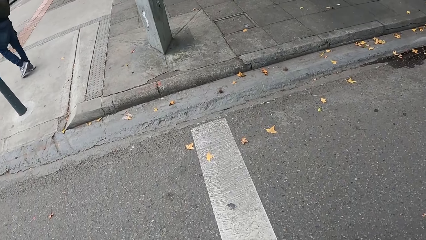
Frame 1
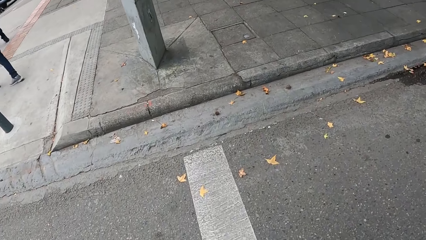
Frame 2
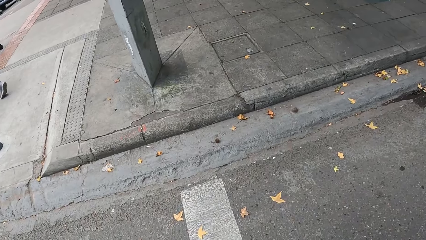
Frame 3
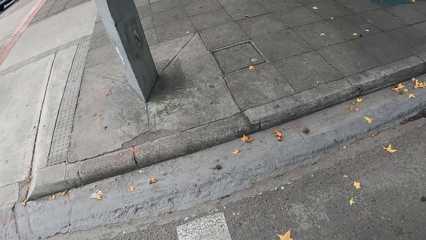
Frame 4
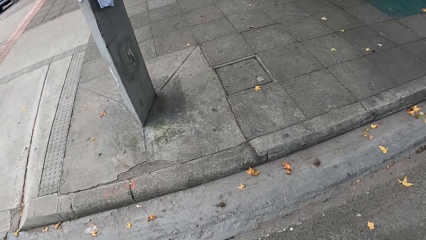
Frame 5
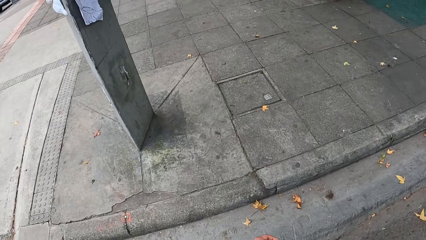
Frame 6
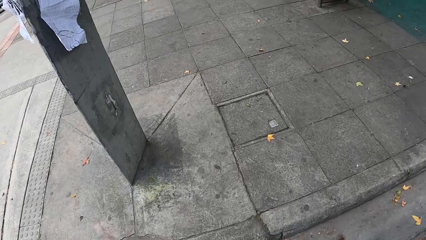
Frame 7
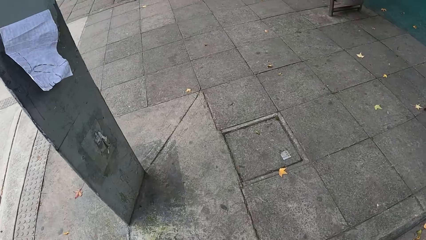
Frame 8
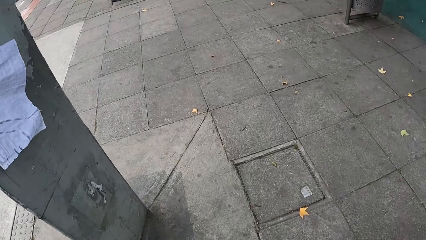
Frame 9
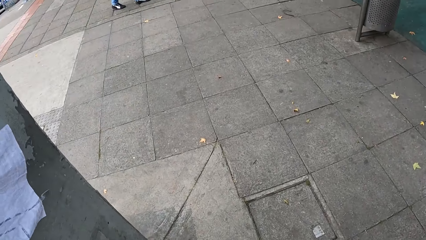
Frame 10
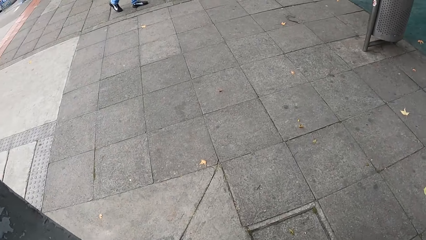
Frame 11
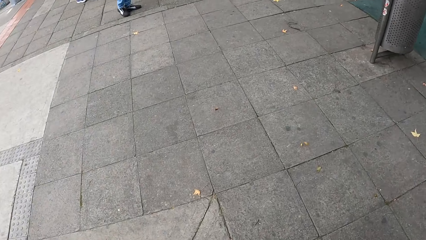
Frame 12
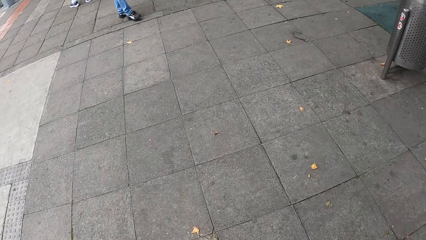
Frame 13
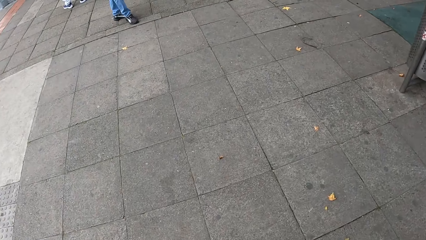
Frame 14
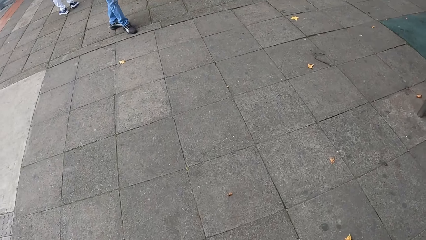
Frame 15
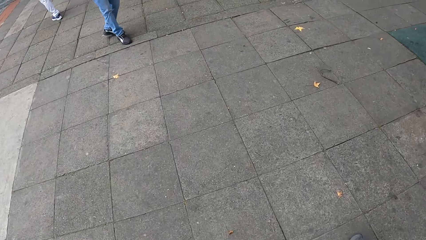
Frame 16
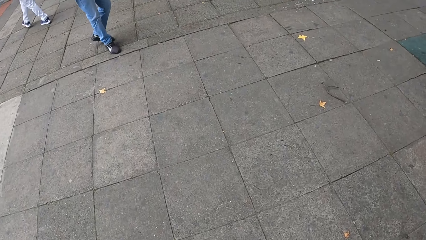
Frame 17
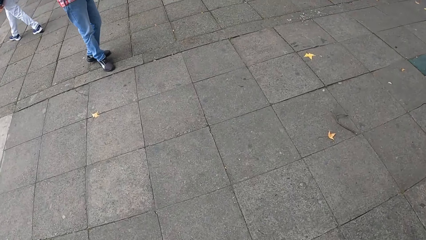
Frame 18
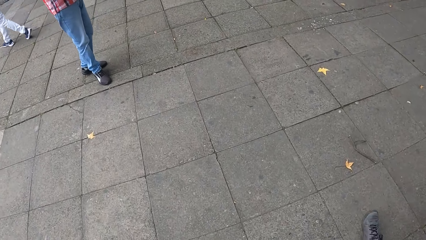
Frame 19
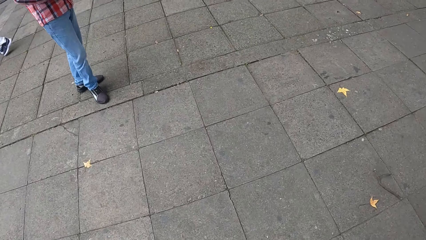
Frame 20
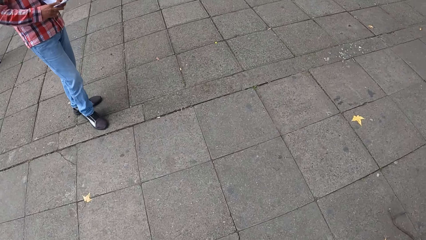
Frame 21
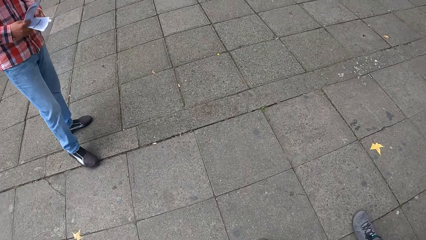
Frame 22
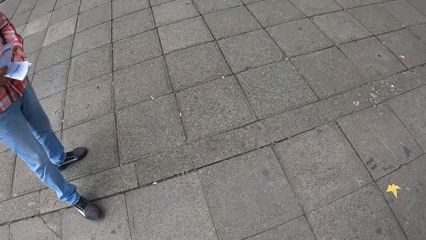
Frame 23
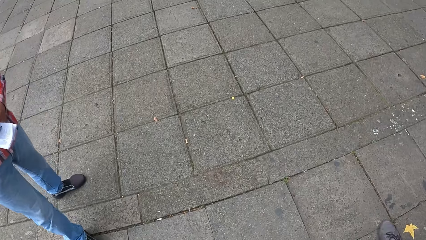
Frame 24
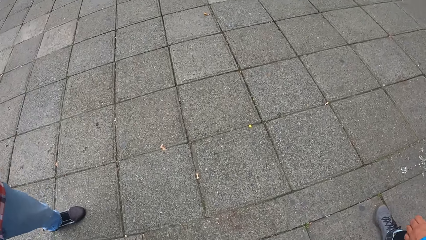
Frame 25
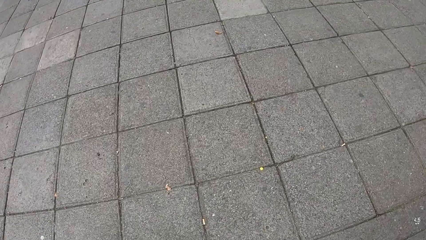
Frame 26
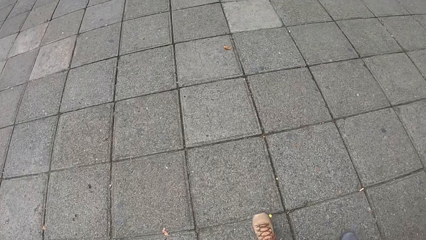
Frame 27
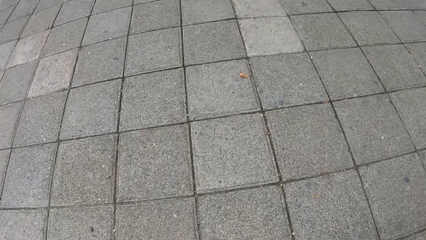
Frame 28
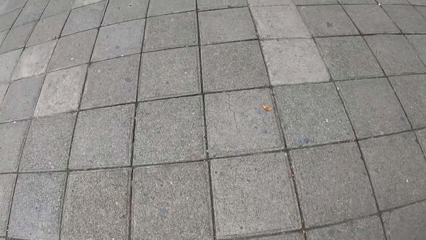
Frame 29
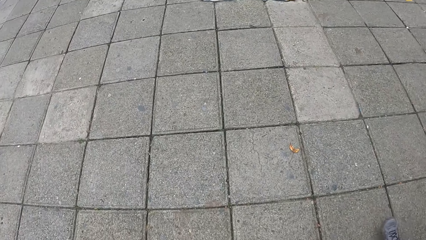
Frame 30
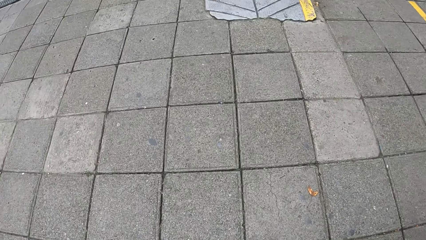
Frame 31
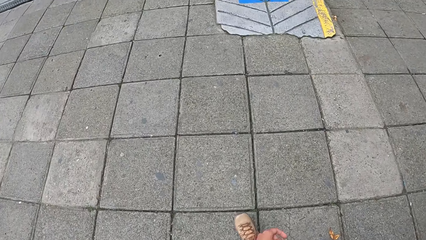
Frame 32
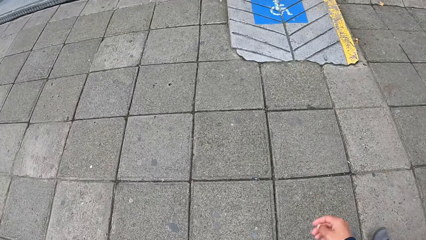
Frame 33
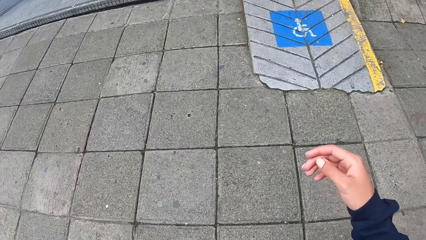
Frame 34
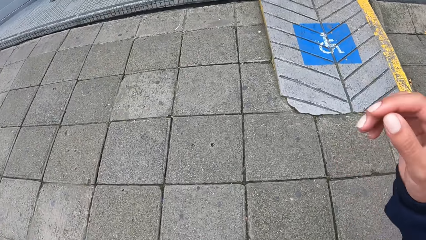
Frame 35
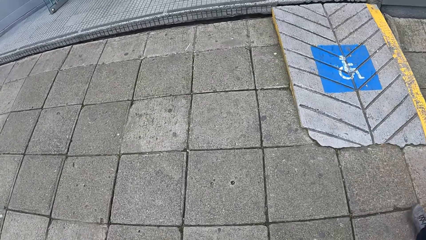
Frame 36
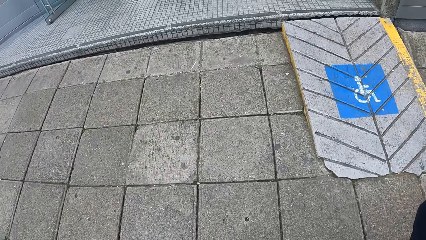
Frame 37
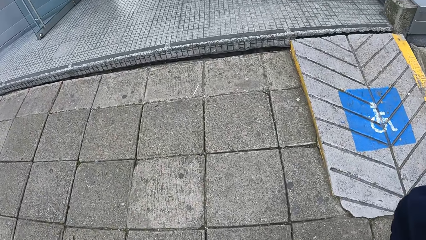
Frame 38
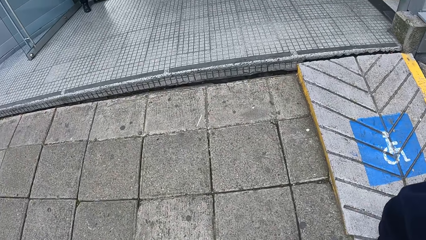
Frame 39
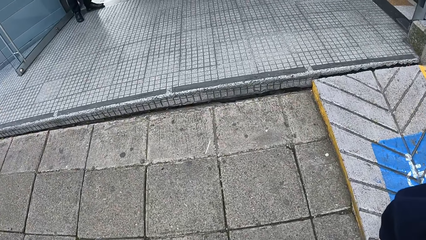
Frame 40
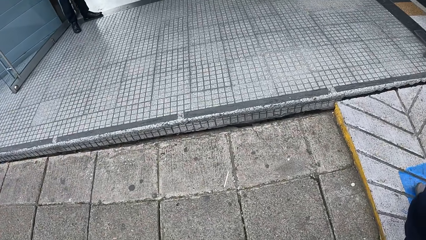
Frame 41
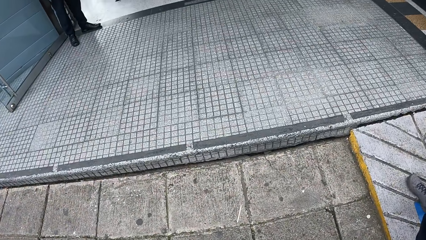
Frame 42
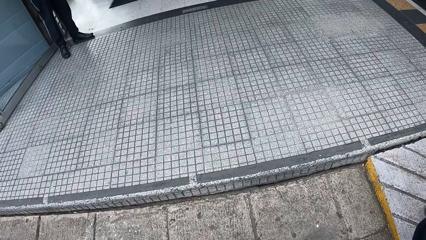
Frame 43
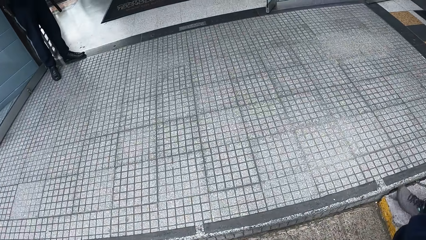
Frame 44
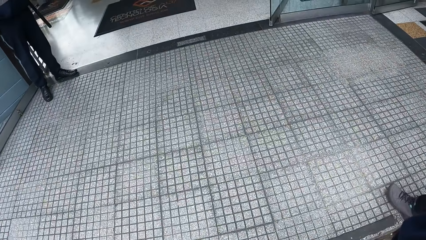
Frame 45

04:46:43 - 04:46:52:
A lady lifts her hand. The camera wearer raises his right hand to his head.
